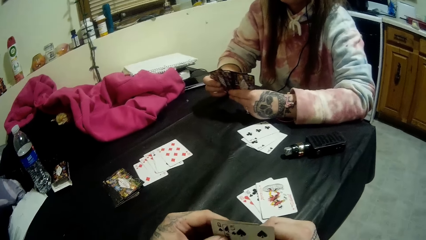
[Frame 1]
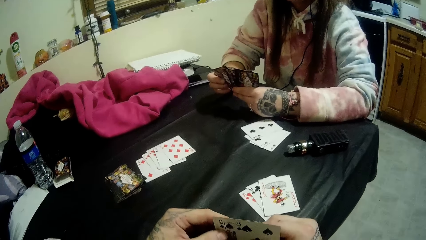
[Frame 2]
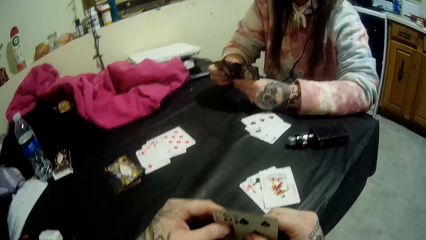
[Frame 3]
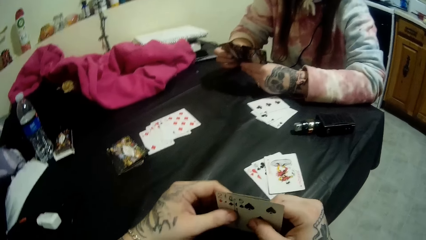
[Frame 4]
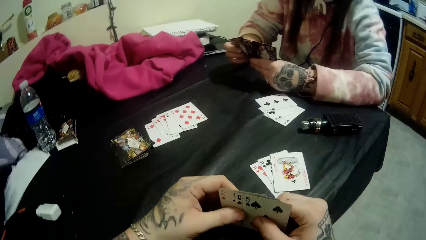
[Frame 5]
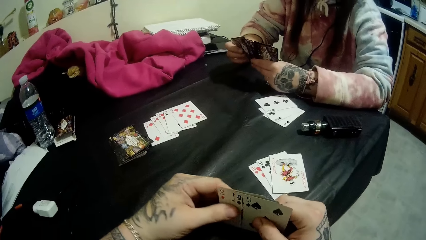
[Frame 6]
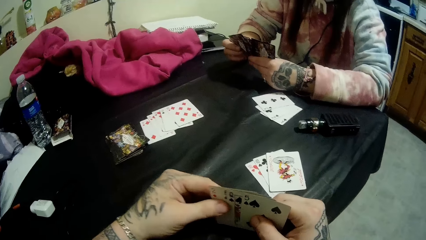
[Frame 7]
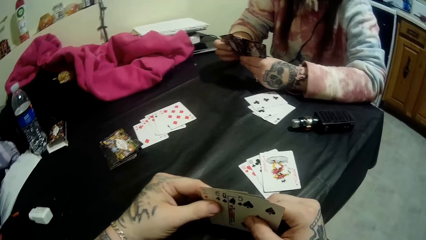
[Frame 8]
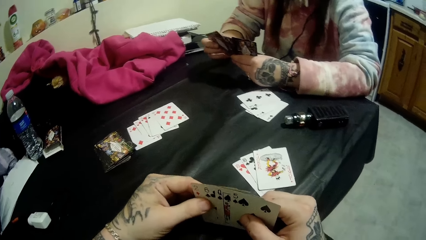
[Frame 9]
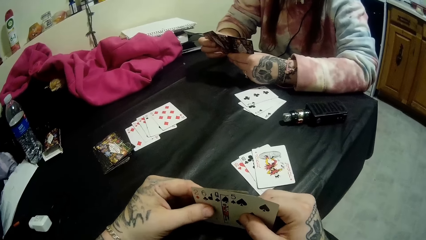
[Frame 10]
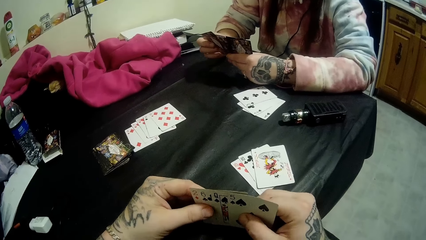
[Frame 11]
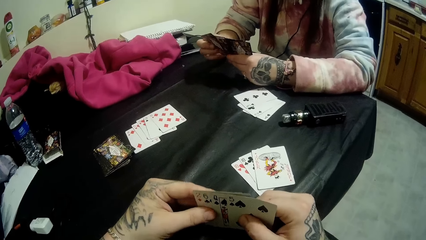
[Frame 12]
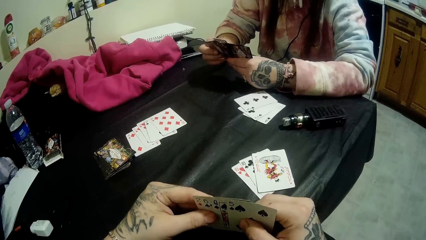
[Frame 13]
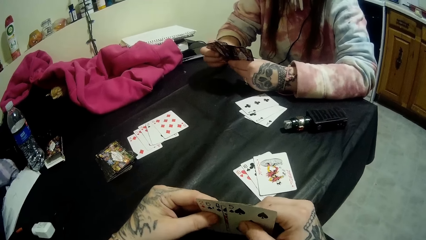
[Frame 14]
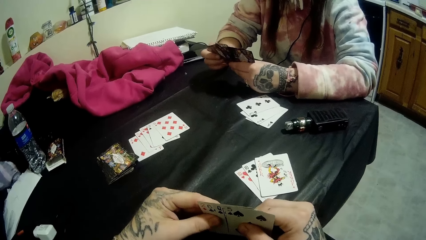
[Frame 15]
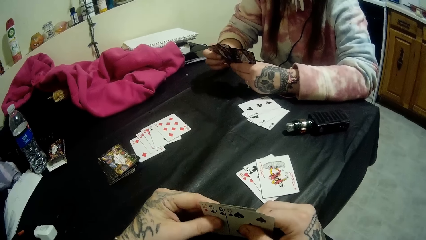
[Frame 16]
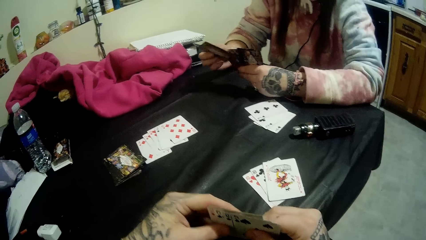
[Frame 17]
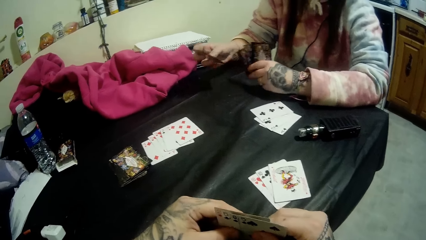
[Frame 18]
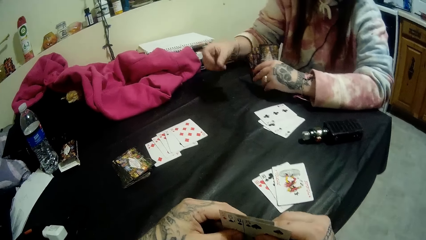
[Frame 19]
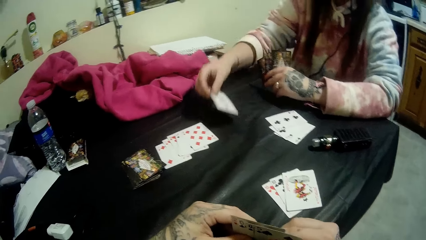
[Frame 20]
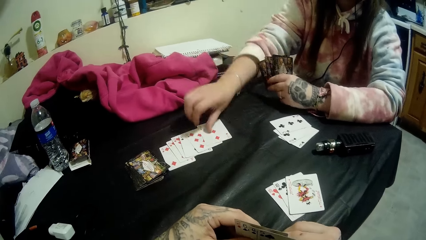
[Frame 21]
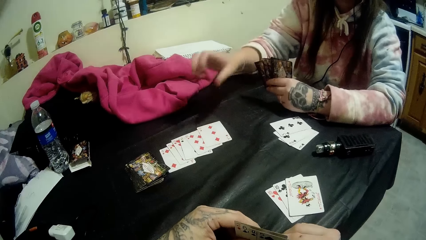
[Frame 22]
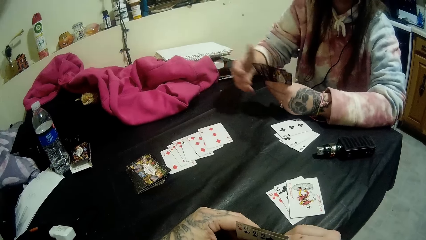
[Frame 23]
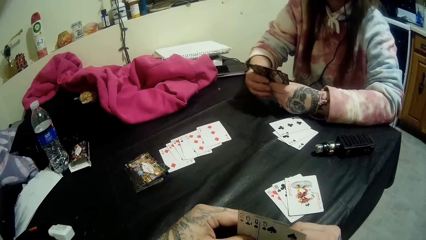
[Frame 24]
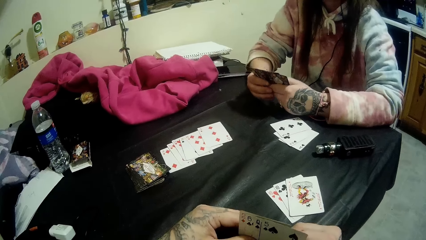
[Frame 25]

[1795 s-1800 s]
The woman drops a card on the pile of cards on the table with her right hand.
